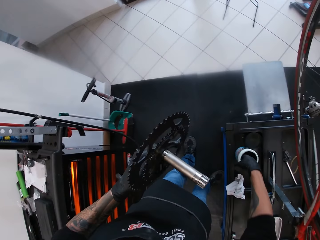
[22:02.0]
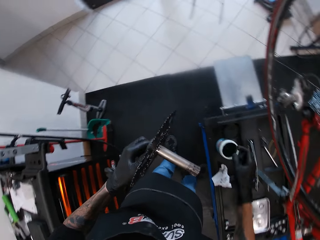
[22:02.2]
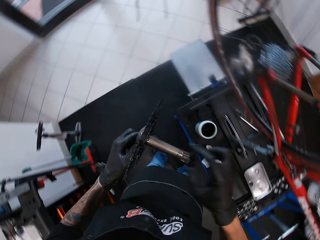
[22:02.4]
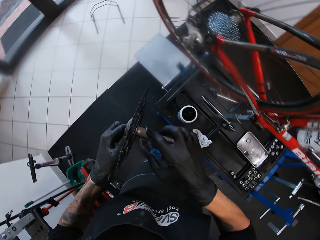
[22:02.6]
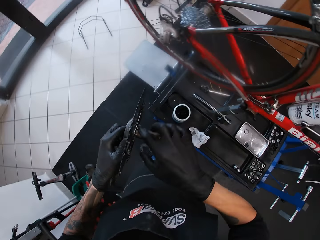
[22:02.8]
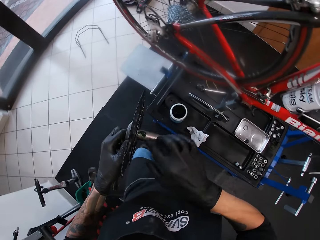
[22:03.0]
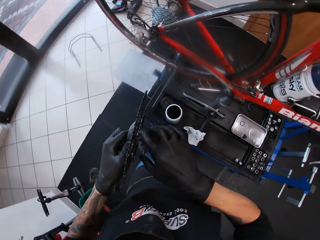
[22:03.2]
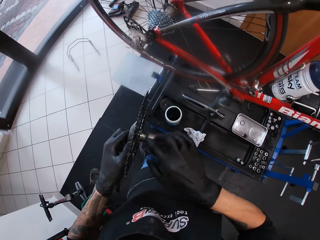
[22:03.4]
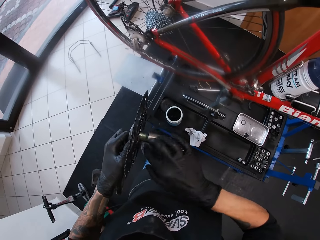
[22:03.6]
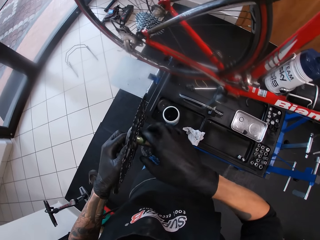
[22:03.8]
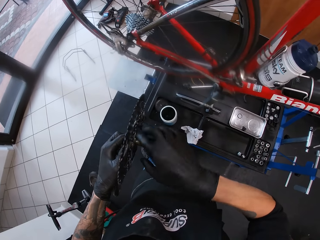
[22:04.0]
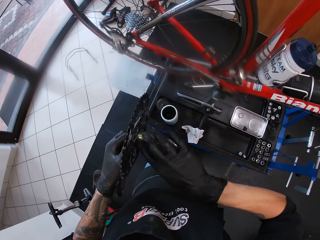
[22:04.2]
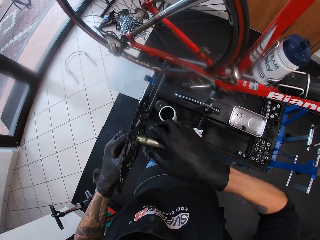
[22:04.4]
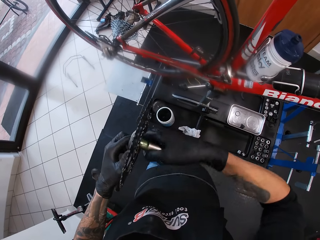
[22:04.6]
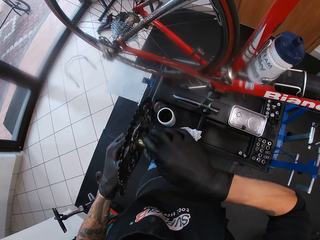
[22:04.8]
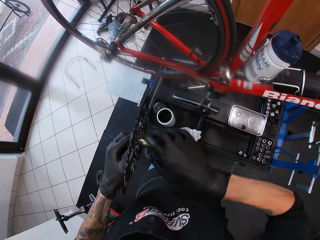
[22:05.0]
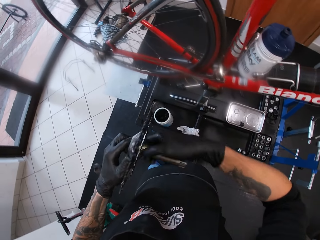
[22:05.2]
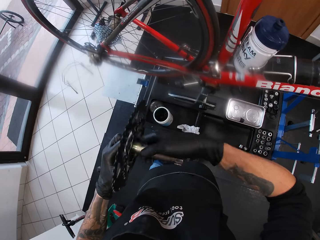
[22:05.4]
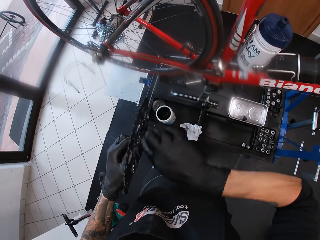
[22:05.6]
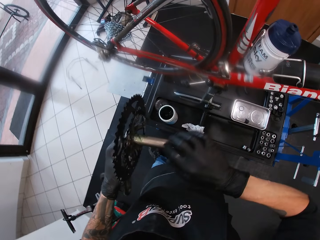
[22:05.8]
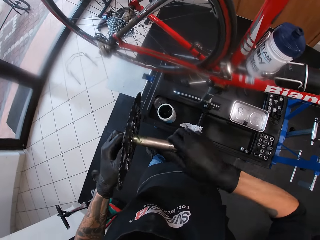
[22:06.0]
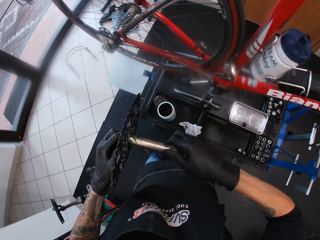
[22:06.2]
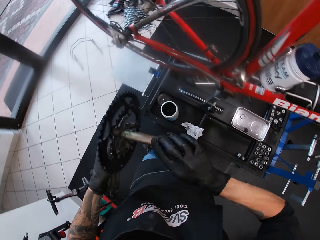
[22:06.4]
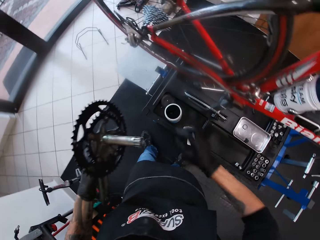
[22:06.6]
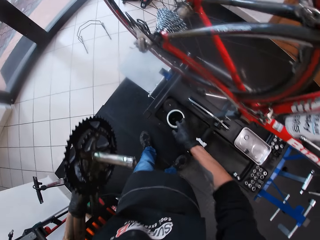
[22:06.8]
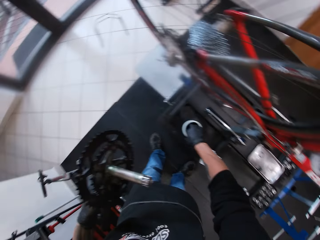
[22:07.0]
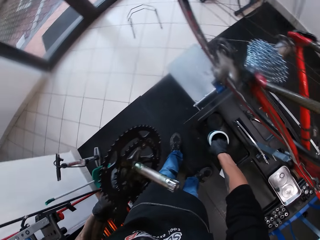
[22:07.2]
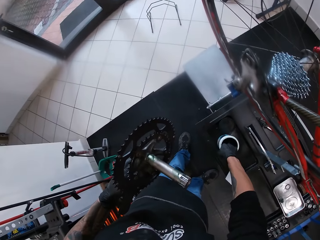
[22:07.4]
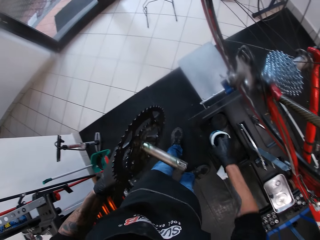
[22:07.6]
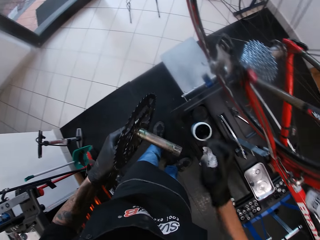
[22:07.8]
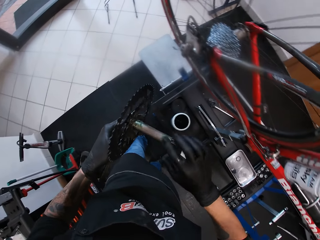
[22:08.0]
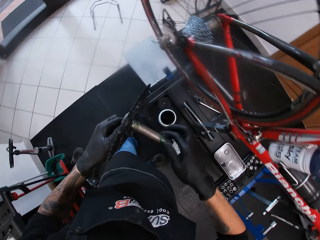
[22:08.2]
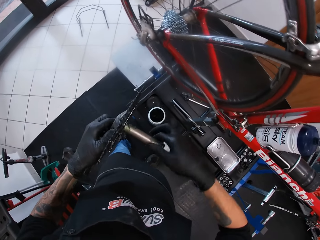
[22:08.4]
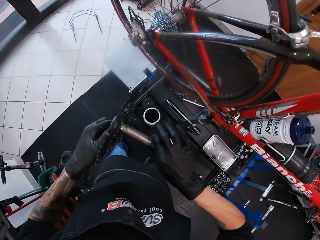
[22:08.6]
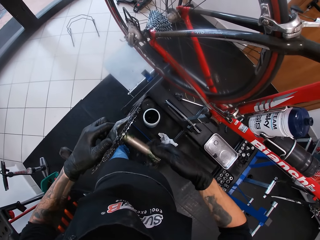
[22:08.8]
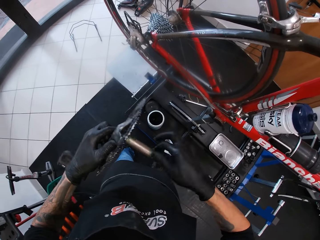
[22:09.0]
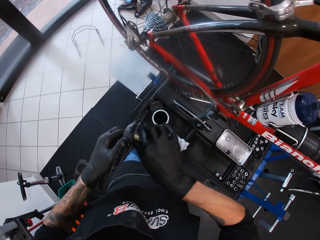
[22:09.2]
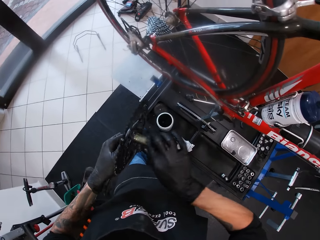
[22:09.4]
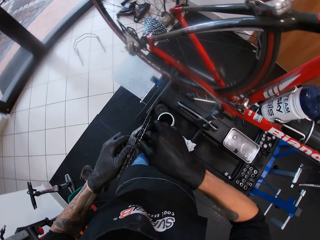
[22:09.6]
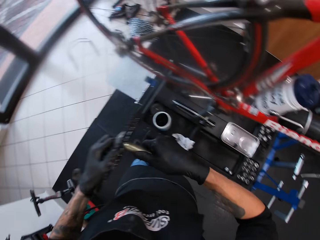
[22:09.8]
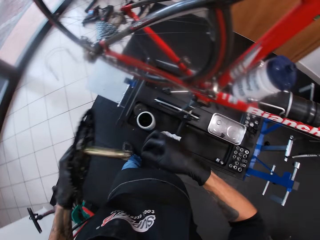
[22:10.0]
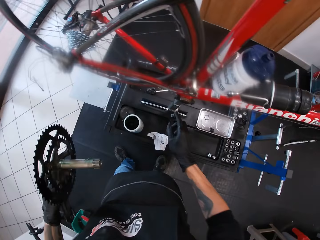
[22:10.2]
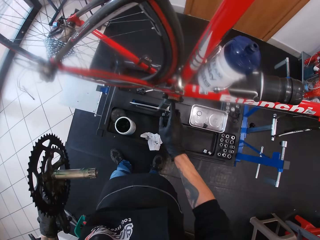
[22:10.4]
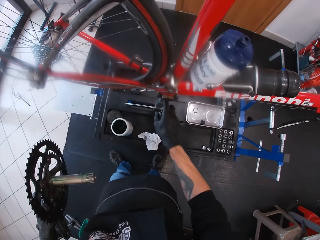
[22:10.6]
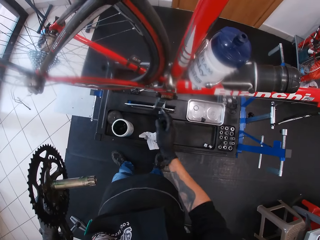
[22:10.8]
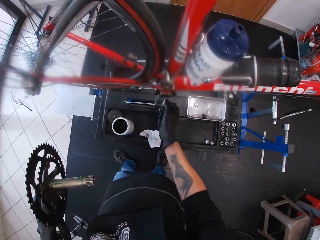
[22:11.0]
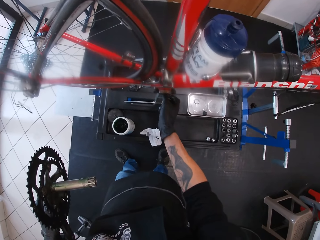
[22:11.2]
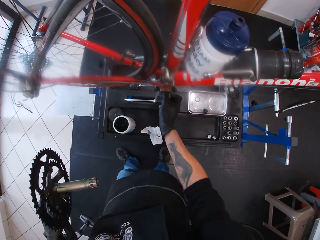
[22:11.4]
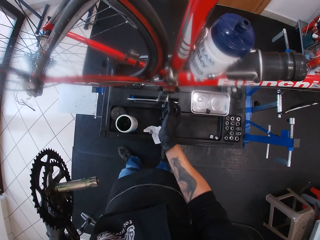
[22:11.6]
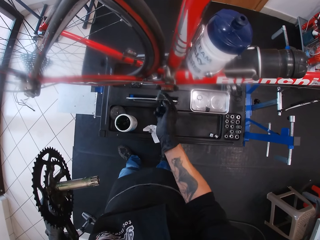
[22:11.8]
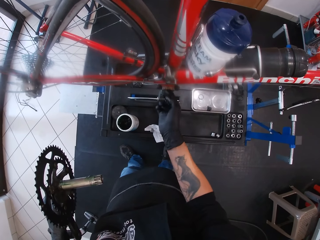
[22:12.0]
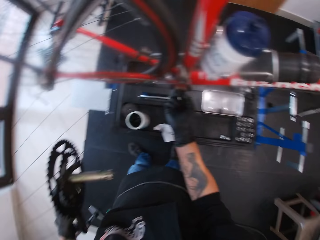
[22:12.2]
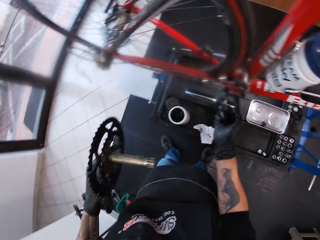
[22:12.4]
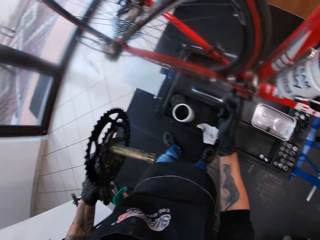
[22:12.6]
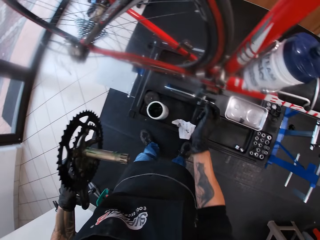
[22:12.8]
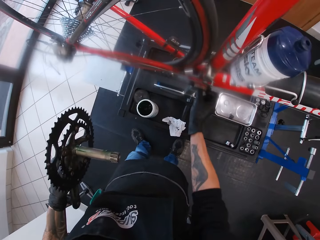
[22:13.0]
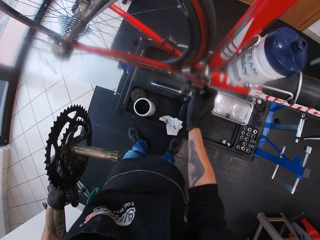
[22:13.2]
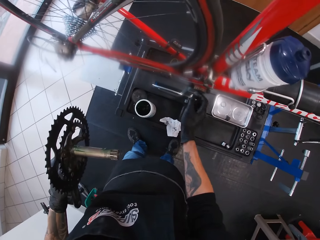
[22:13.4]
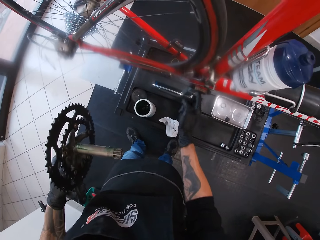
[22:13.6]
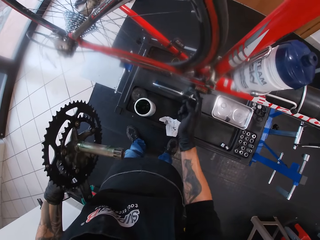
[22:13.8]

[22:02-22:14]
The camera wearer fetches some grease from the container with his right hand. He rubs the grease in his right hand on the shaft of the chainring. He fetches some grease from the container with his right hand. He rubs the grease in his right hand on the shaft of the chainring. He rubs the grease in his right hand on the shaft hole.

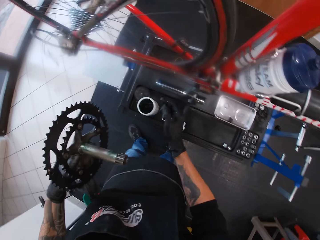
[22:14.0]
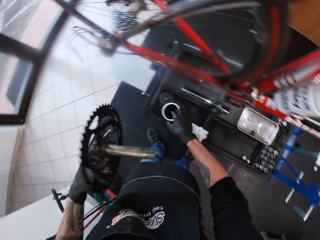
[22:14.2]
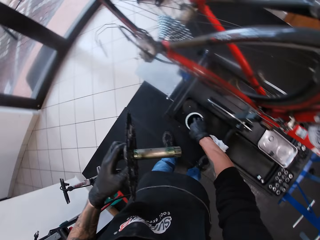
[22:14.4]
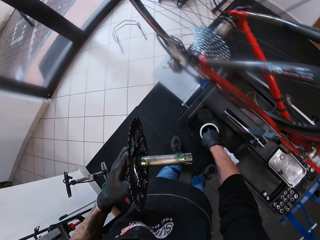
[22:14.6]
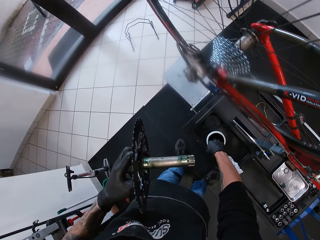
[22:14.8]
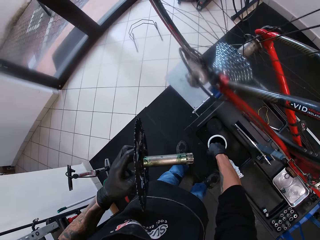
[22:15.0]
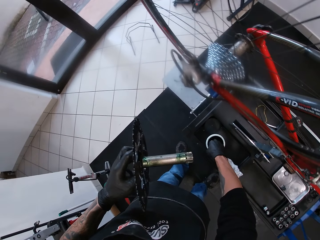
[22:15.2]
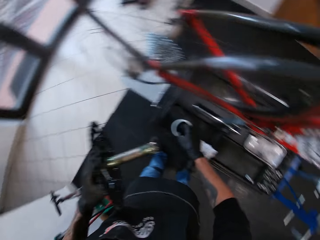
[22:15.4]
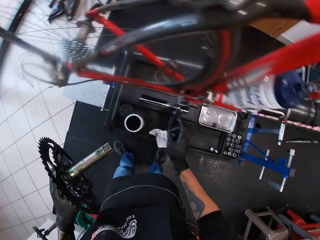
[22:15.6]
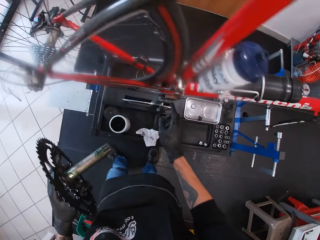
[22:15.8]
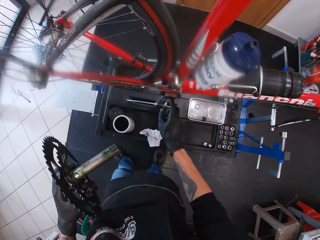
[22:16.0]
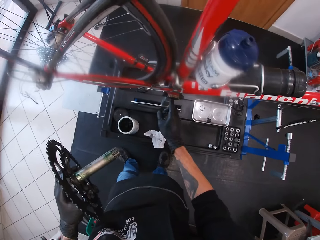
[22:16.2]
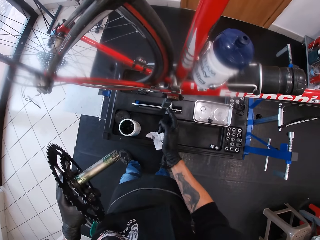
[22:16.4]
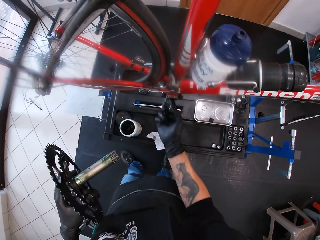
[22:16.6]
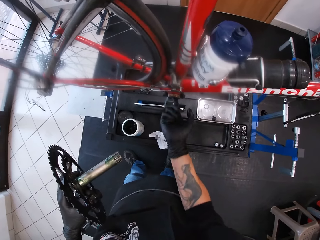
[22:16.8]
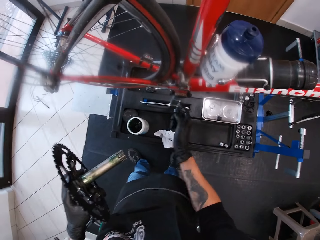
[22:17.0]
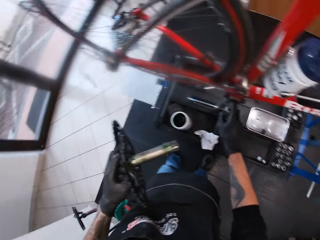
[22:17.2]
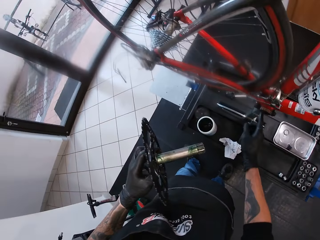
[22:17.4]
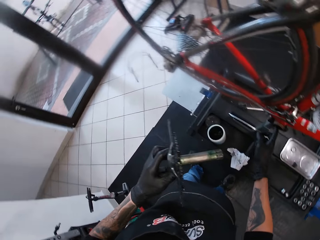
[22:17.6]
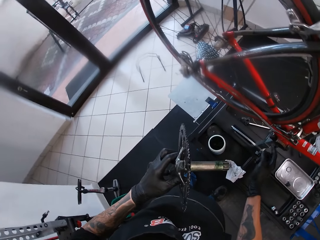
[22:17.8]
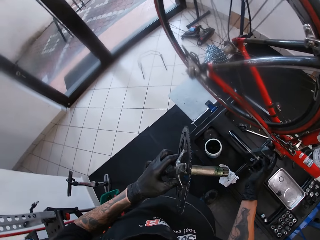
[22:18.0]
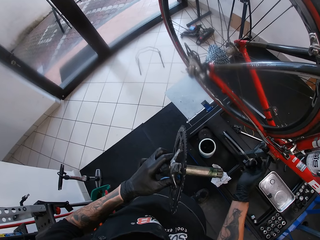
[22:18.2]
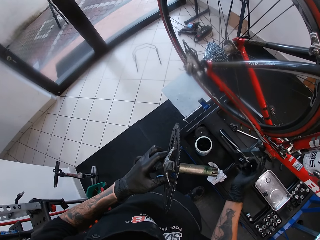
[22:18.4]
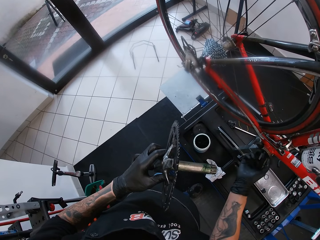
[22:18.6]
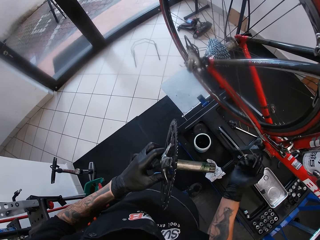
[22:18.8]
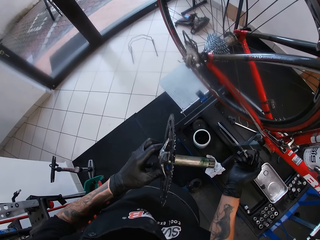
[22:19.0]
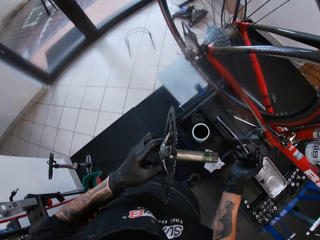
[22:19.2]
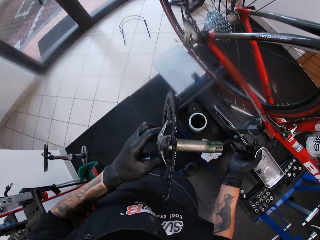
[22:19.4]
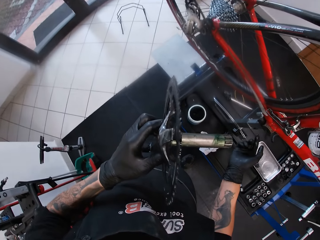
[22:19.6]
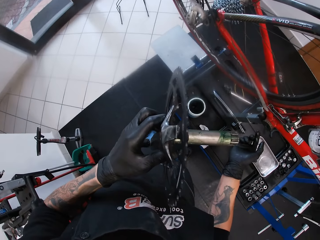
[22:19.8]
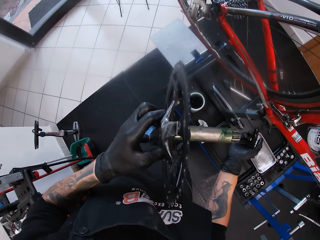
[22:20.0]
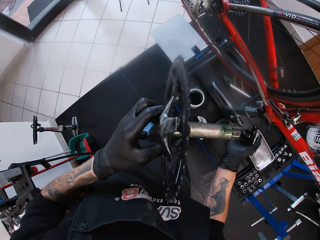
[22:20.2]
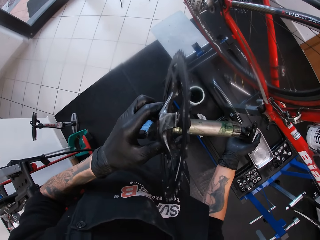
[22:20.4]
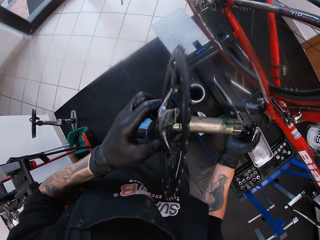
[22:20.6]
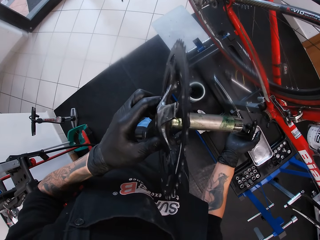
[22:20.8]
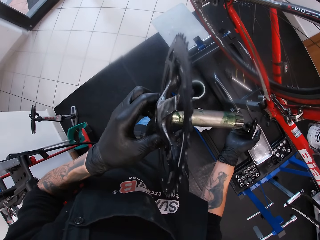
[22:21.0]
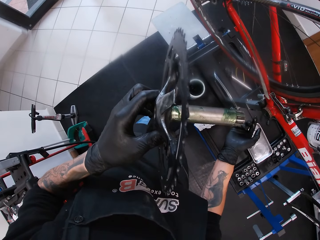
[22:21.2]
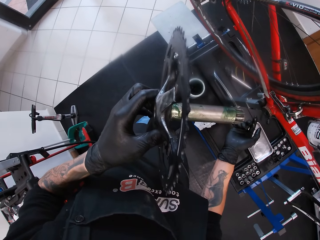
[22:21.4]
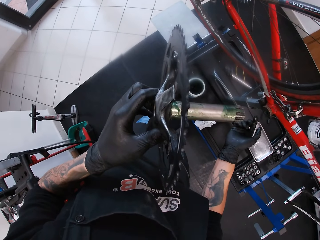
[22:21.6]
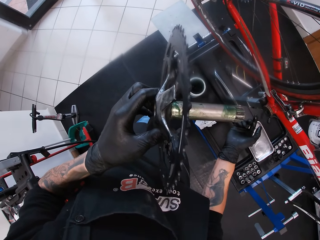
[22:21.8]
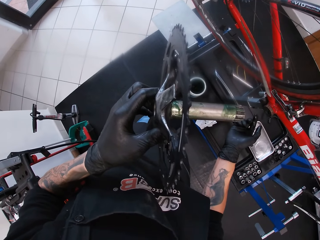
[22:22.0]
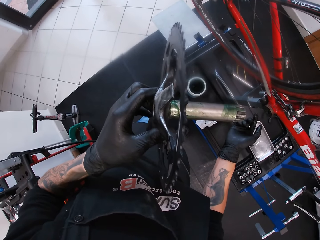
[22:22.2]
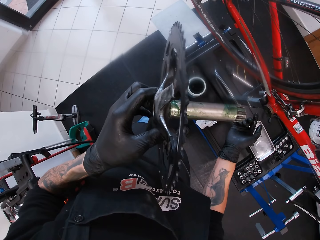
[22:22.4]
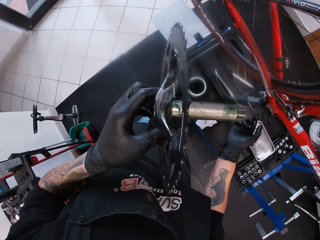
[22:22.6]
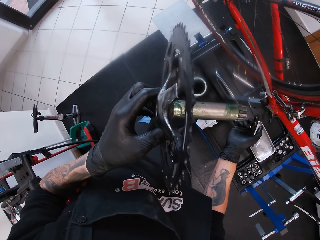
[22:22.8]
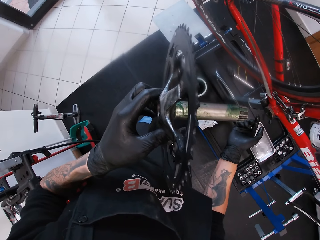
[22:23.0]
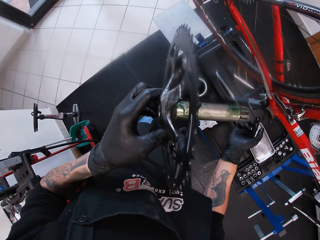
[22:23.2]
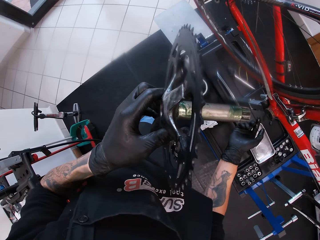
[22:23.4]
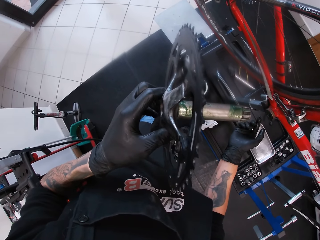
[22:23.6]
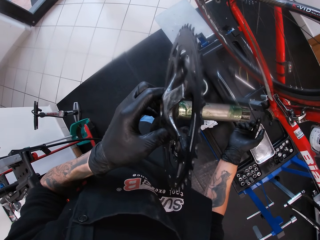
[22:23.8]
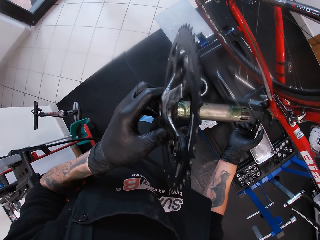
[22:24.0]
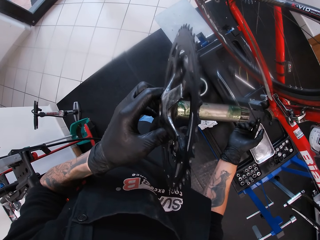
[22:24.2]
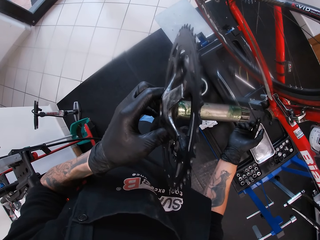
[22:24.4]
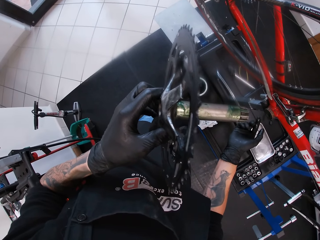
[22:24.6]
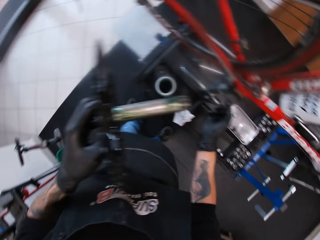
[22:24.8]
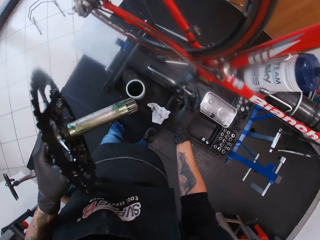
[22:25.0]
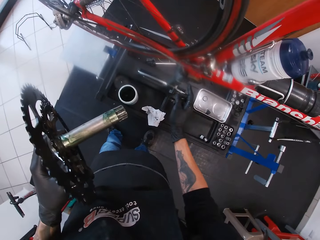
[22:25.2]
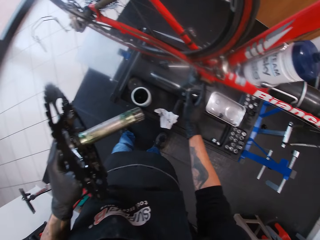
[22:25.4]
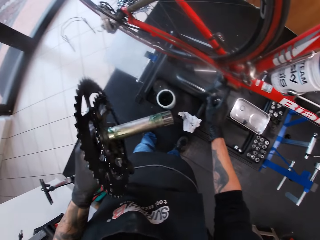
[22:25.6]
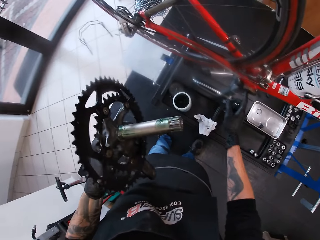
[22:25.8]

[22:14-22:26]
The camera wearer fetches some grease from the container with his right hand. He rubs the grease in his right hand on the shaft hole.
